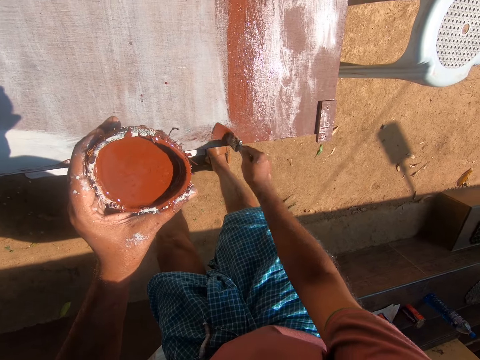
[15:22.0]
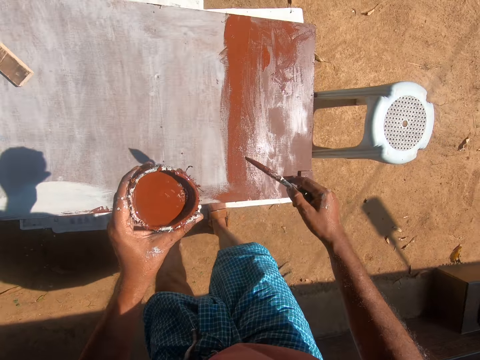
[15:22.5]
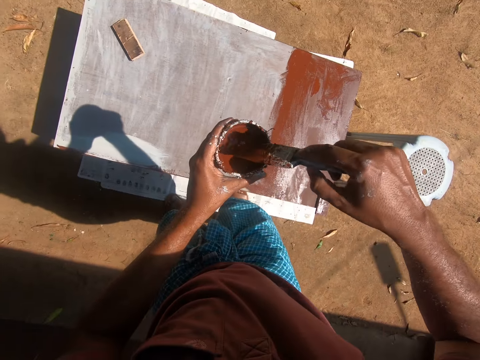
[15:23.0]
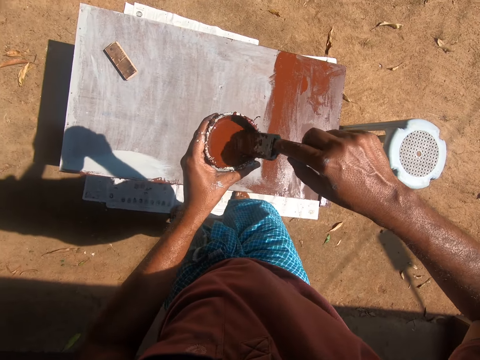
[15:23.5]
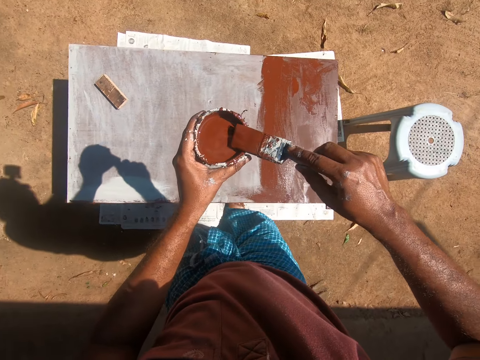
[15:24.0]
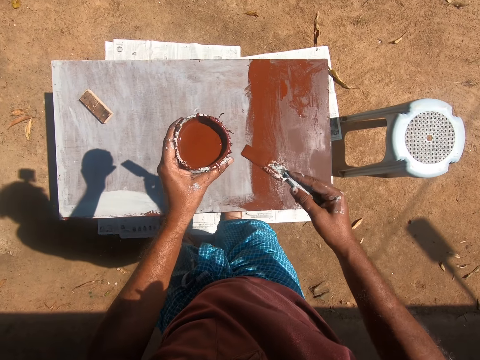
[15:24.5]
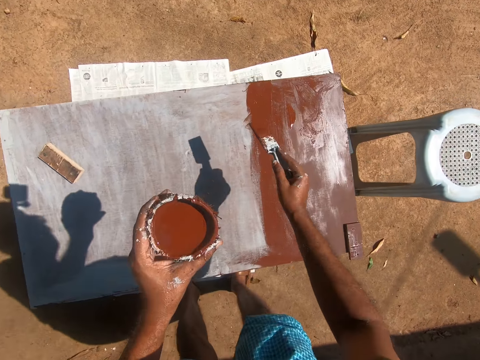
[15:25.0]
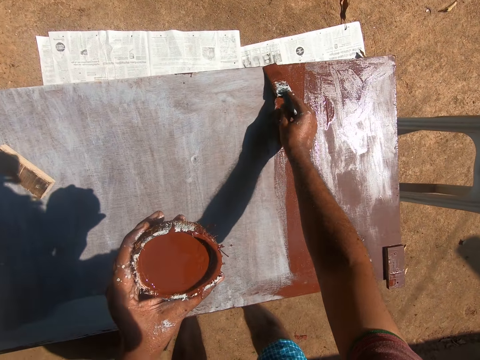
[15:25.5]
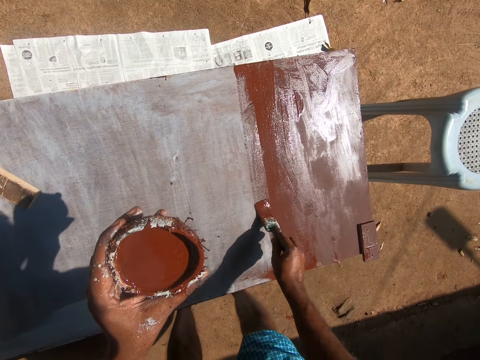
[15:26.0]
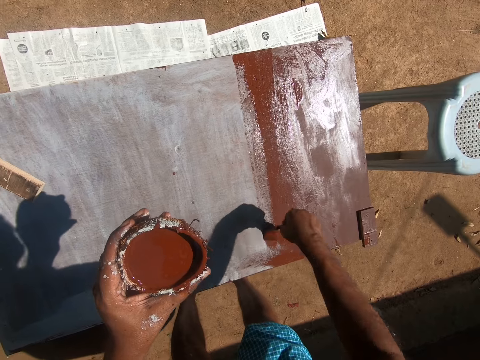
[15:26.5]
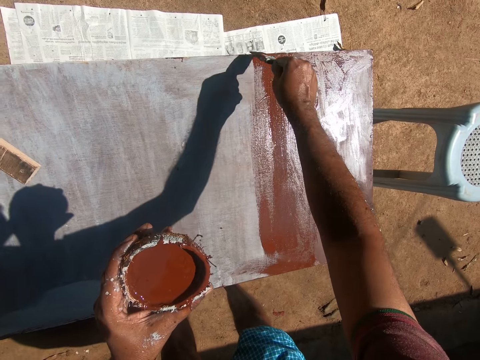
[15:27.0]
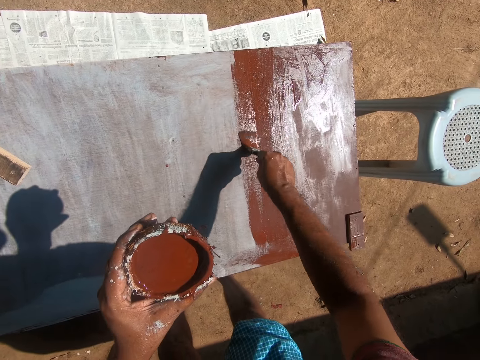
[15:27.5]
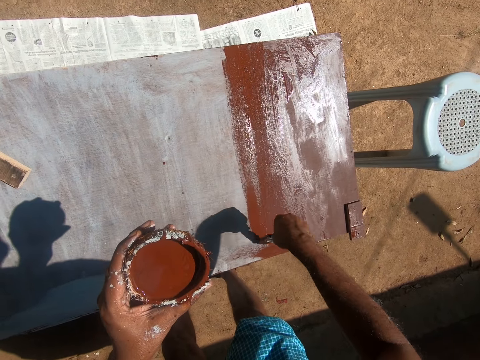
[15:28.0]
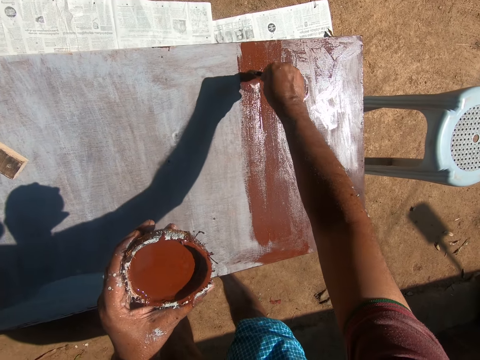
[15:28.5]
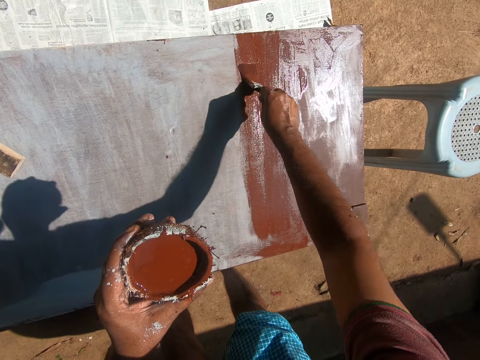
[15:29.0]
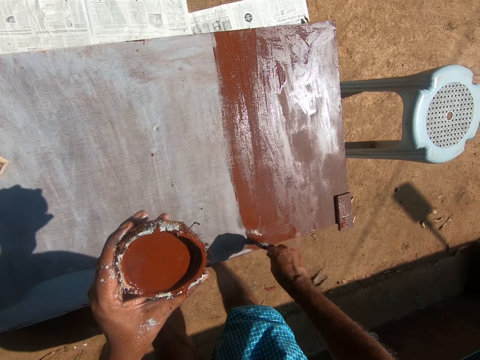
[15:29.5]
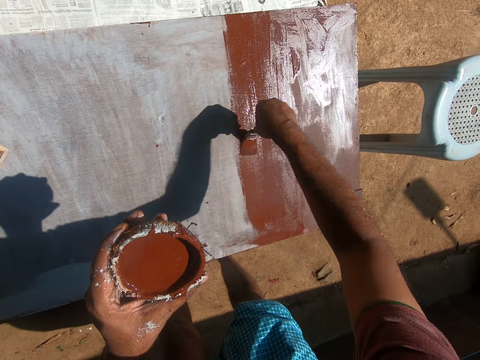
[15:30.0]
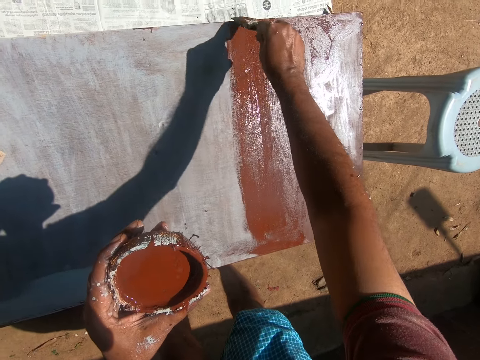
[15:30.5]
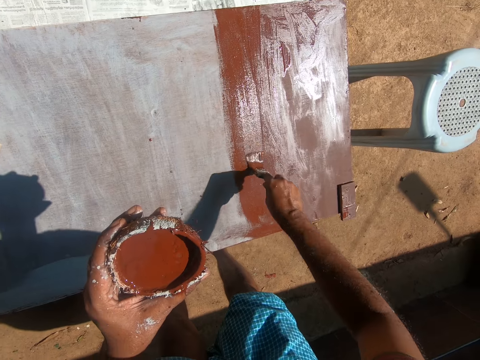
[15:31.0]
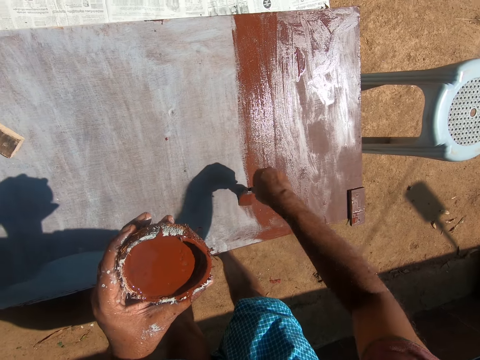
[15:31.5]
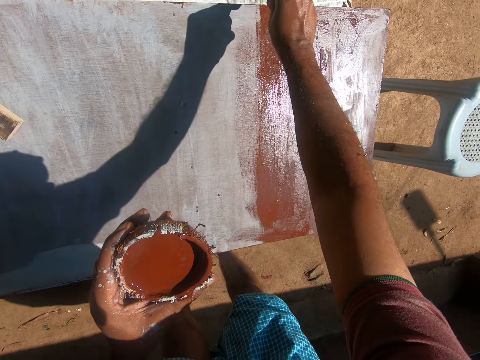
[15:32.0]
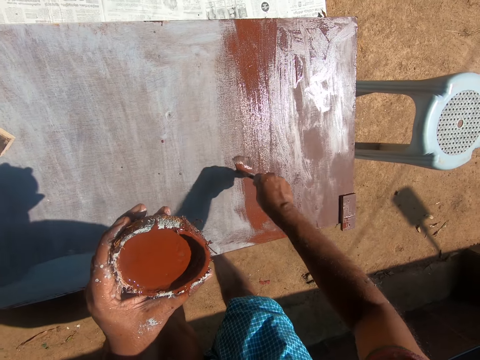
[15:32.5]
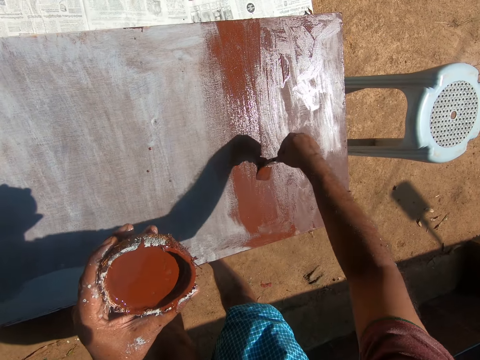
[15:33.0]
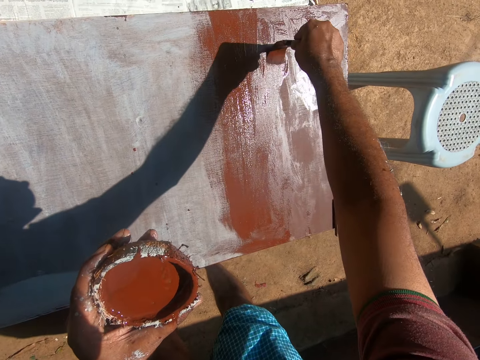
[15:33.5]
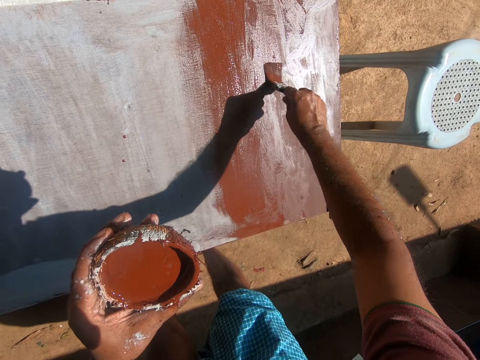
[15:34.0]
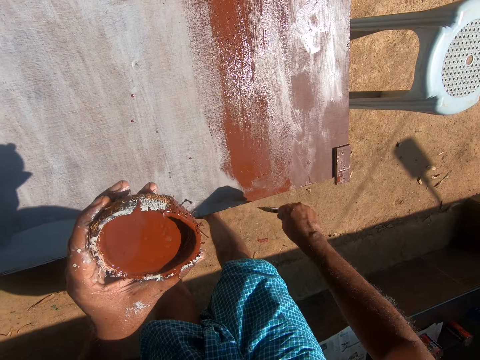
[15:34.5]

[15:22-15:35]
The camera wearer dips the paint brush into the container of paint. They paint the cupboard with the paint brush.

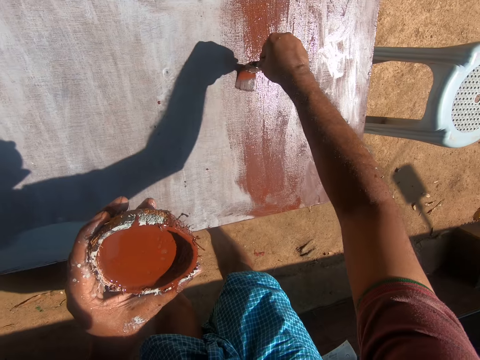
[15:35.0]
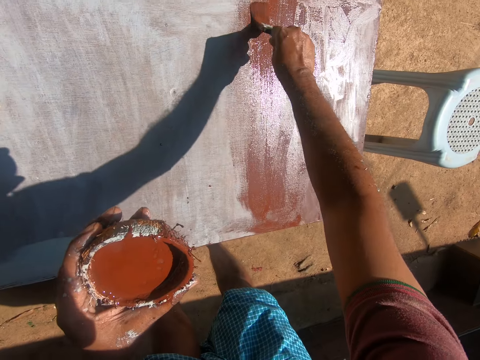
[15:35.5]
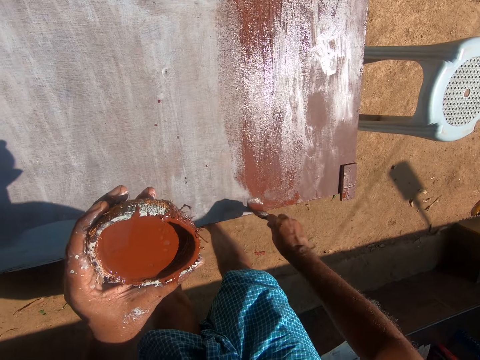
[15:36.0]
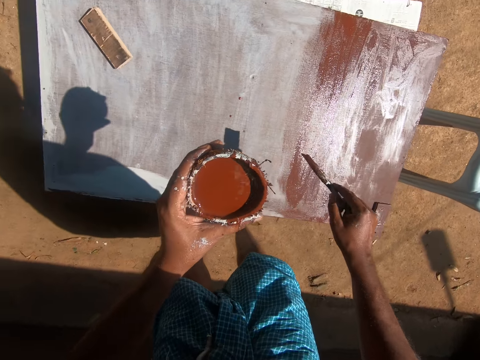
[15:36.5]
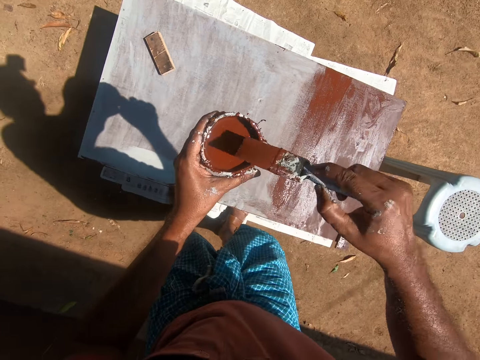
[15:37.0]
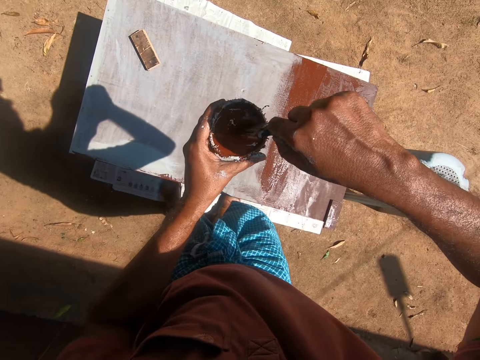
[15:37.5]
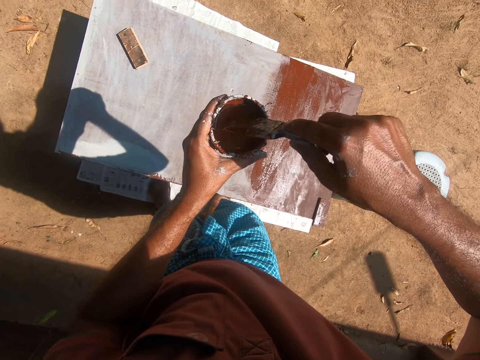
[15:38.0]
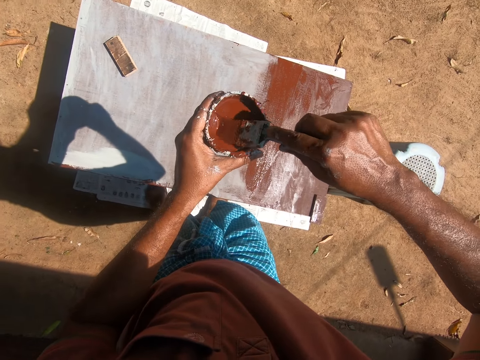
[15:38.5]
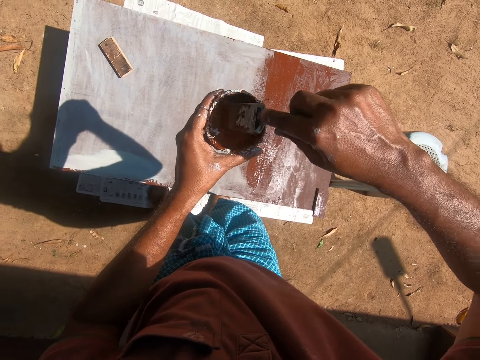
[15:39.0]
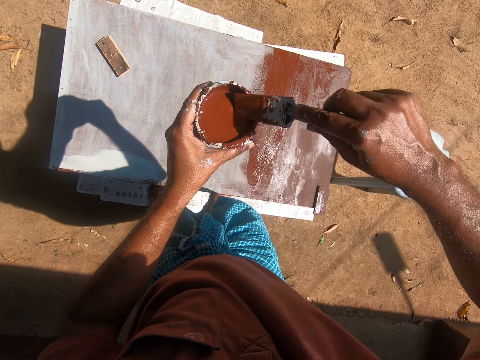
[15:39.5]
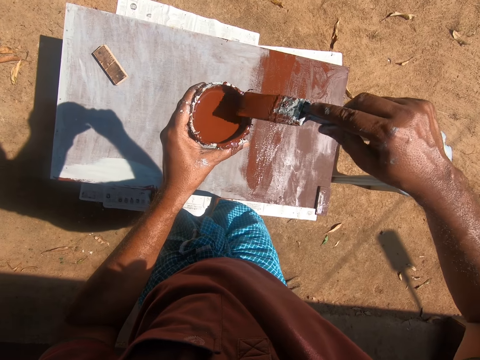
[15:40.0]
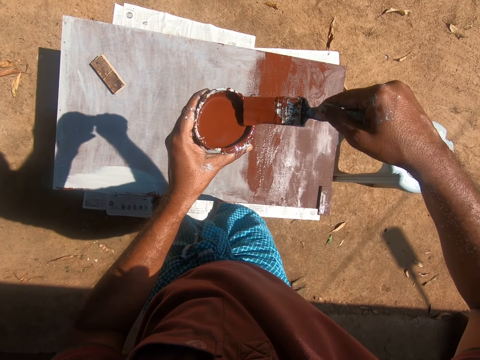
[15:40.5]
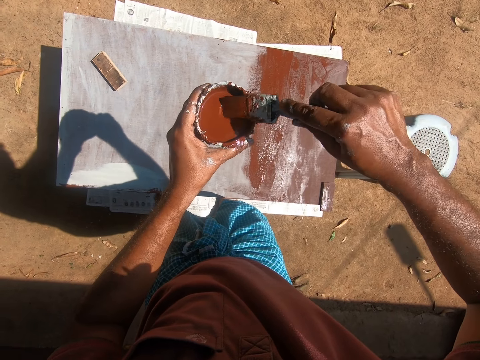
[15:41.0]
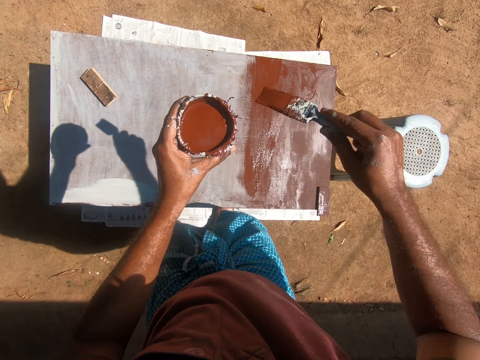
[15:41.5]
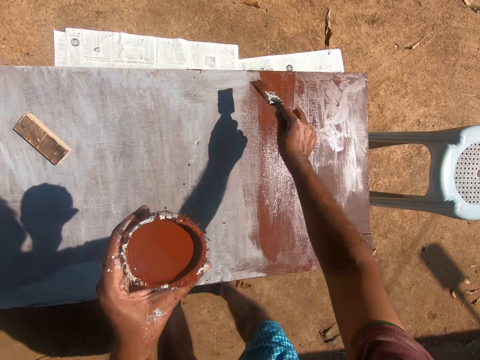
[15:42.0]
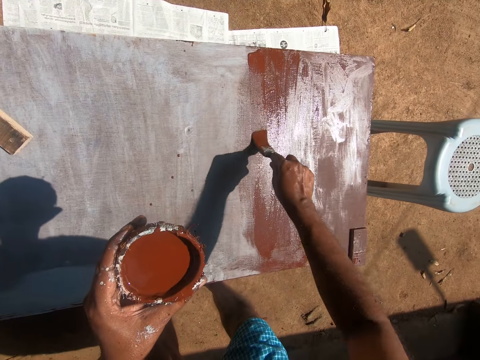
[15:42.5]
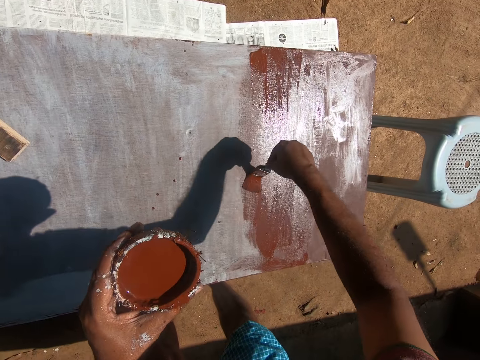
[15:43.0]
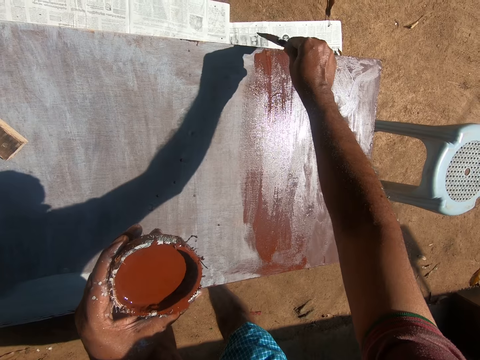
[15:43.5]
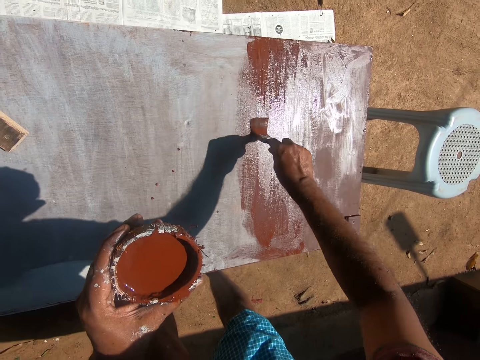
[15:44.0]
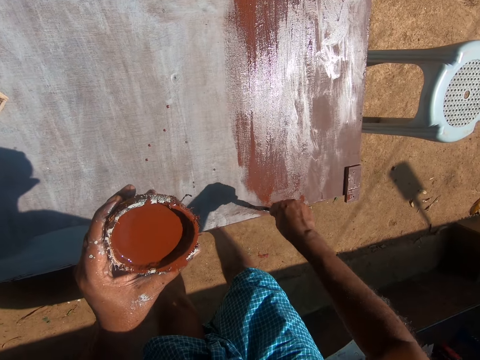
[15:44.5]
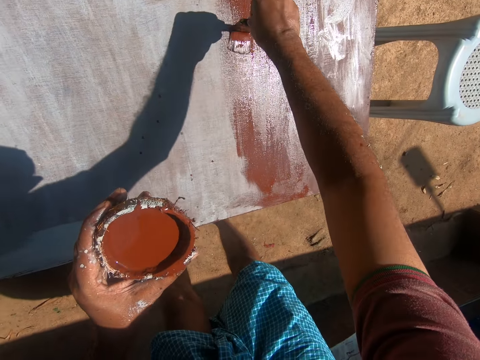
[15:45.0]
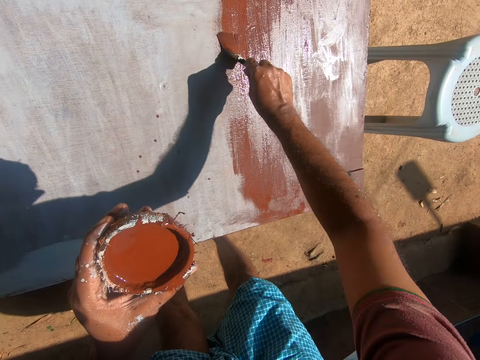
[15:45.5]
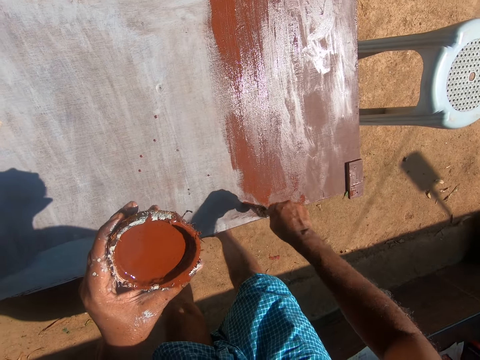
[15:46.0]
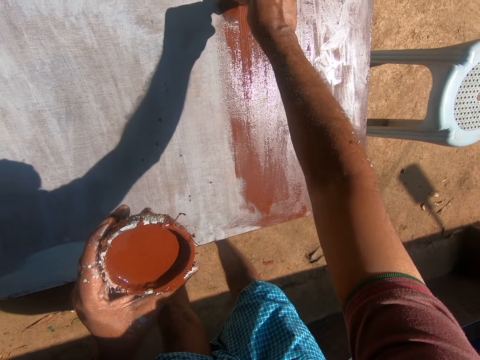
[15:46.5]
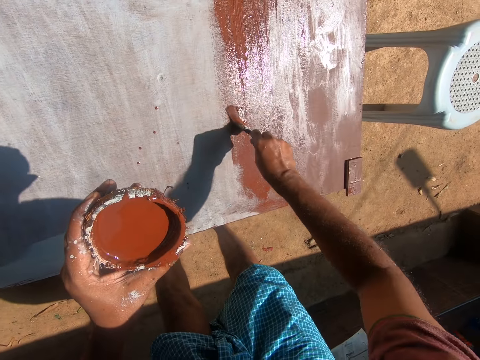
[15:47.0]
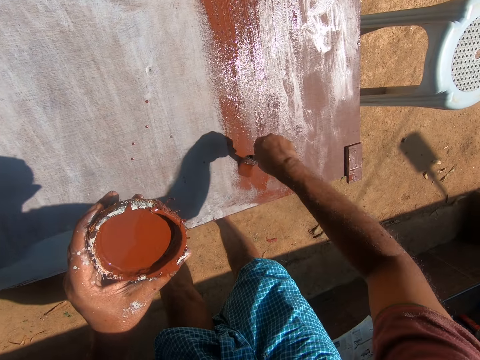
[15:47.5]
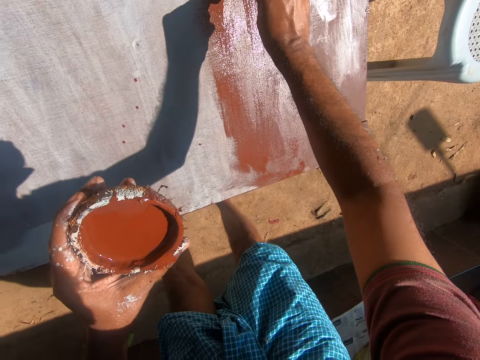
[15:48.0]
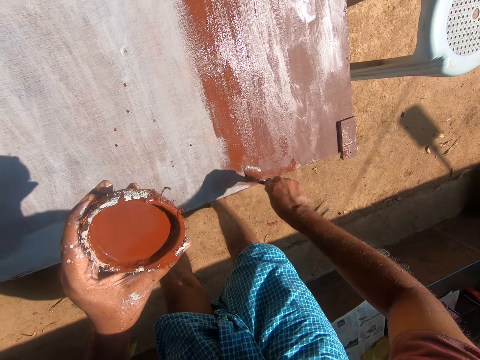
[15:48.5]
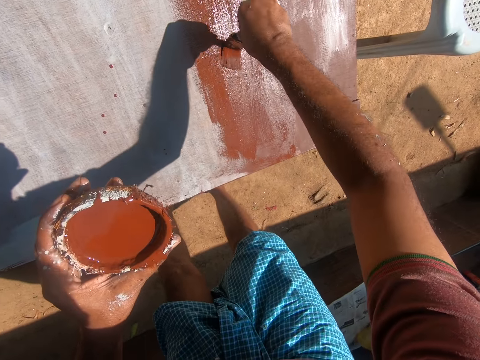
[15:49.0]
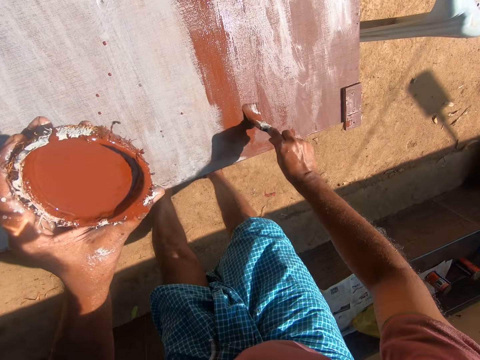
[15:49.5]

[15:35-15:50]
The camera wearer dips the paint brush into the container of paint. They paint the cupboard with the paint brush.
